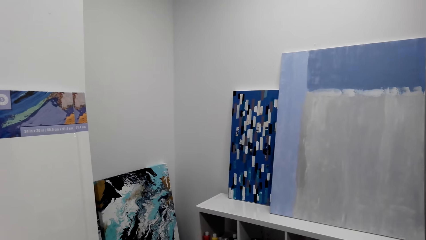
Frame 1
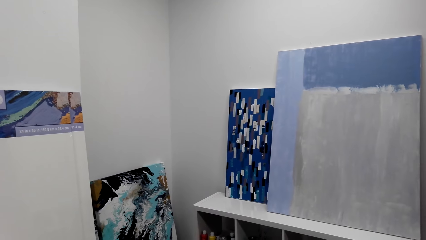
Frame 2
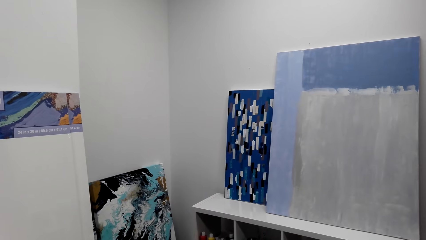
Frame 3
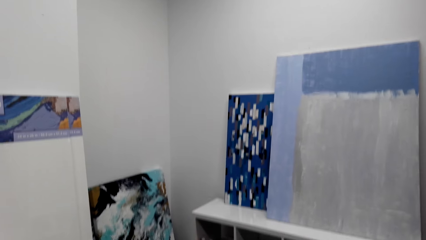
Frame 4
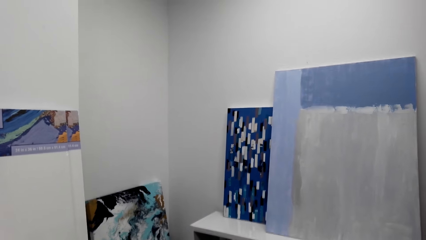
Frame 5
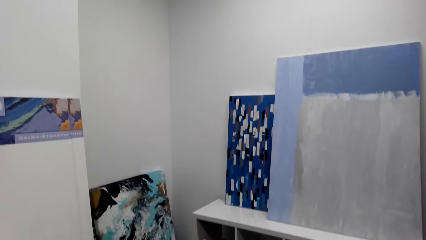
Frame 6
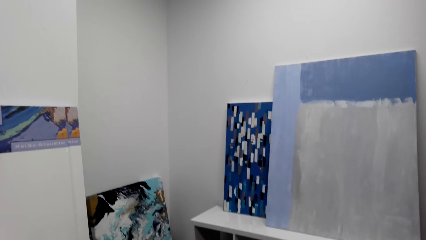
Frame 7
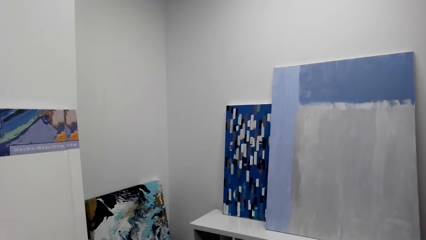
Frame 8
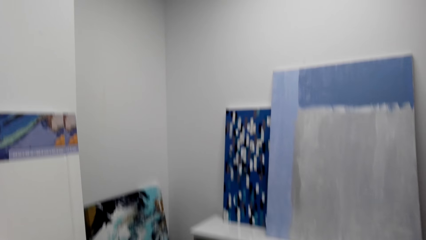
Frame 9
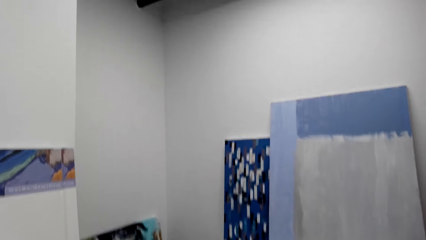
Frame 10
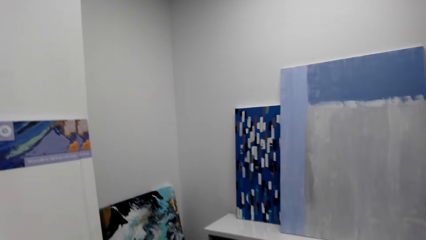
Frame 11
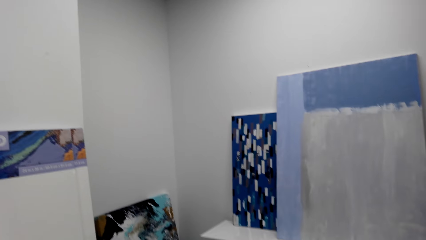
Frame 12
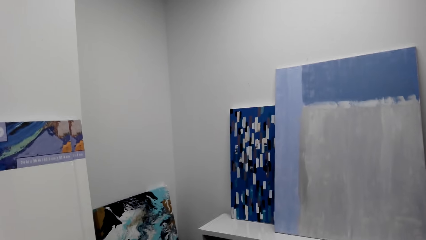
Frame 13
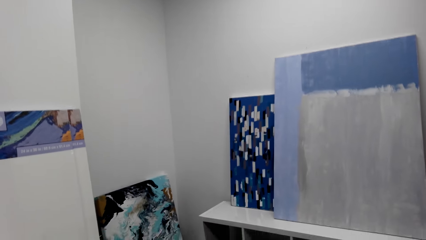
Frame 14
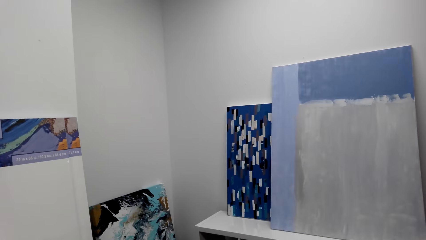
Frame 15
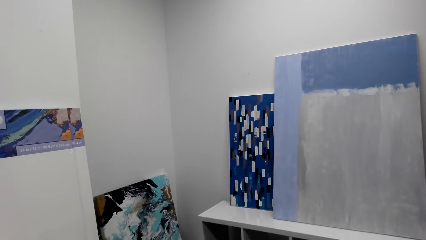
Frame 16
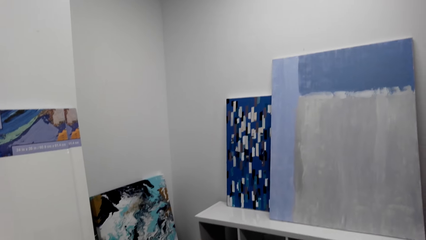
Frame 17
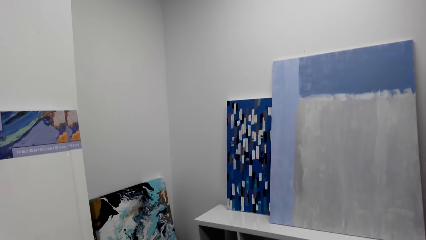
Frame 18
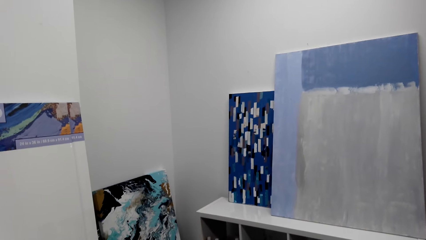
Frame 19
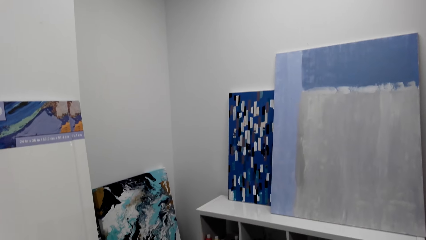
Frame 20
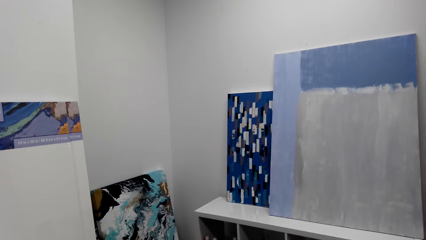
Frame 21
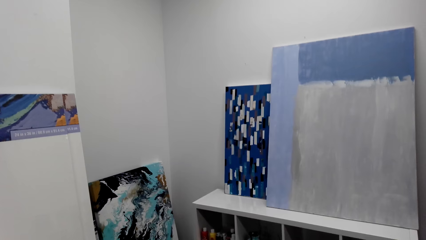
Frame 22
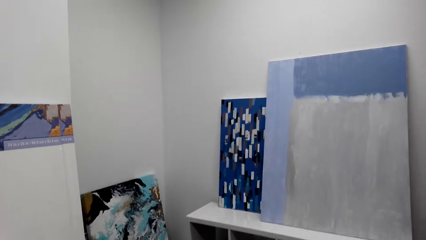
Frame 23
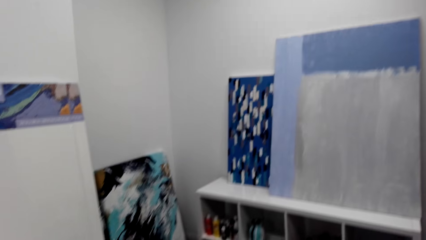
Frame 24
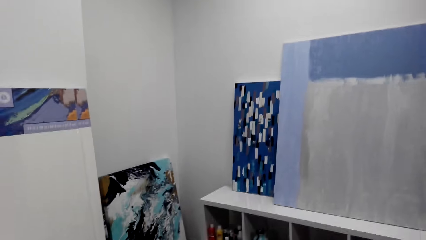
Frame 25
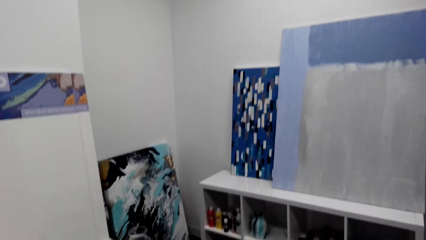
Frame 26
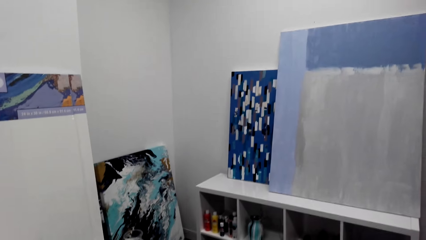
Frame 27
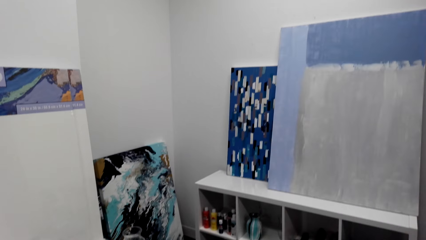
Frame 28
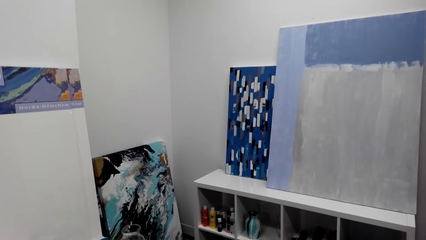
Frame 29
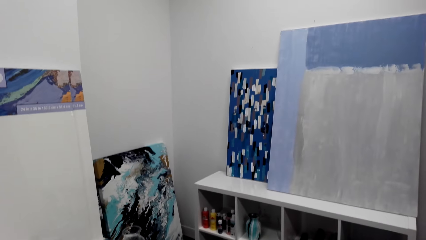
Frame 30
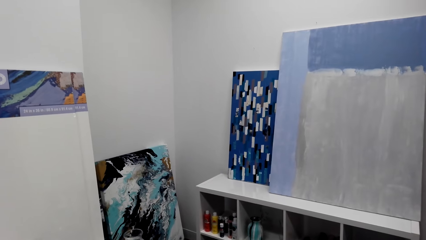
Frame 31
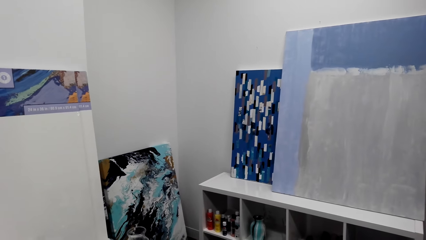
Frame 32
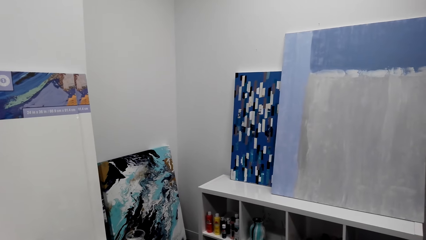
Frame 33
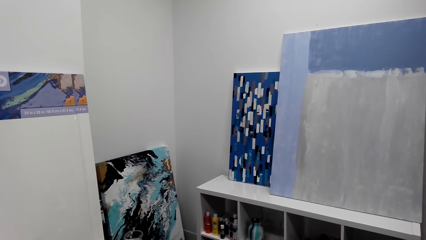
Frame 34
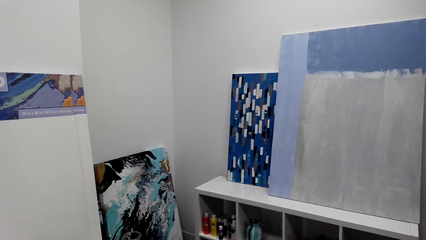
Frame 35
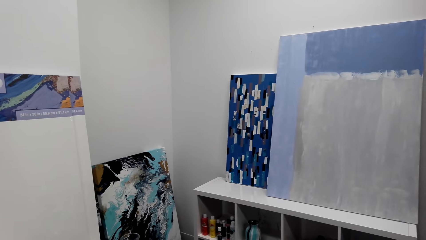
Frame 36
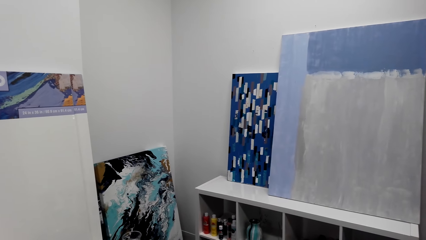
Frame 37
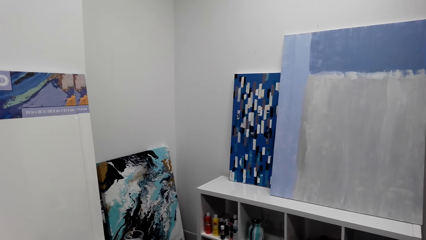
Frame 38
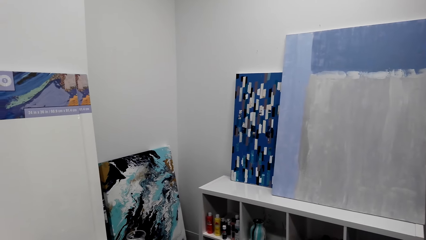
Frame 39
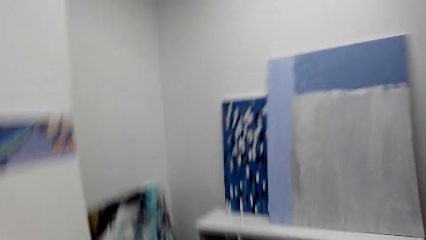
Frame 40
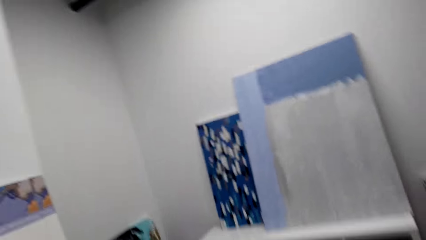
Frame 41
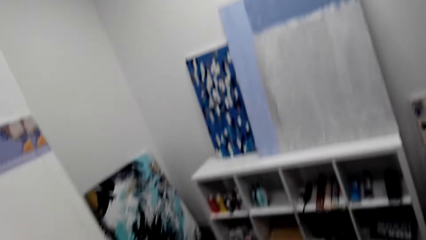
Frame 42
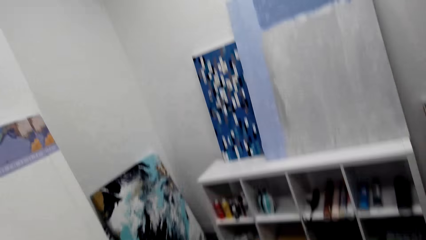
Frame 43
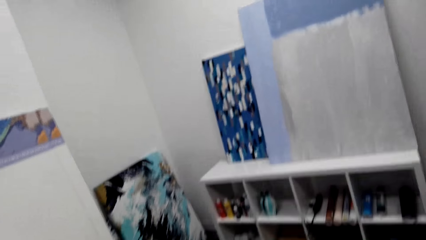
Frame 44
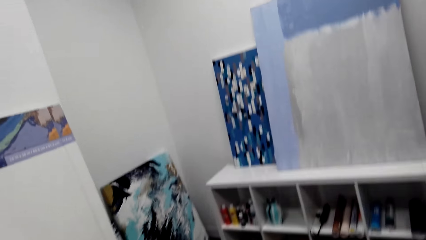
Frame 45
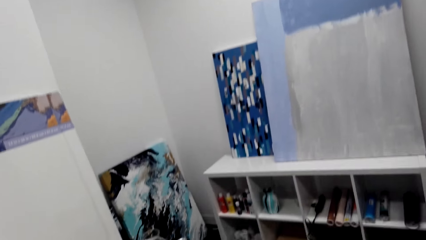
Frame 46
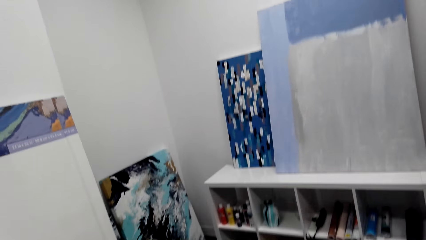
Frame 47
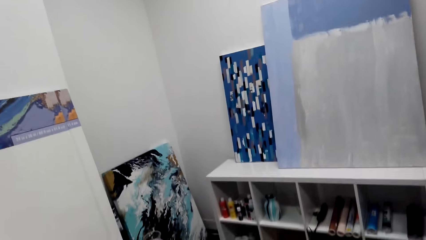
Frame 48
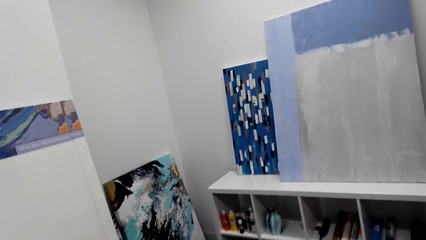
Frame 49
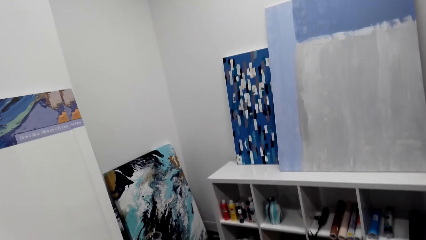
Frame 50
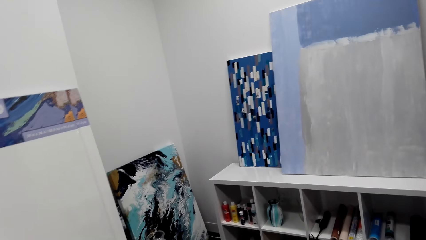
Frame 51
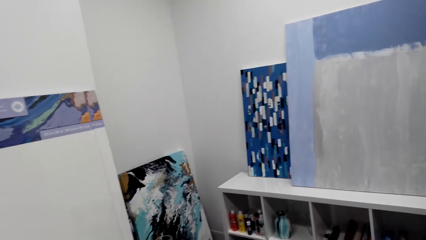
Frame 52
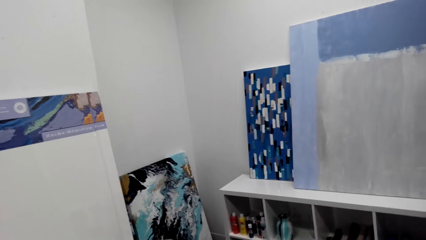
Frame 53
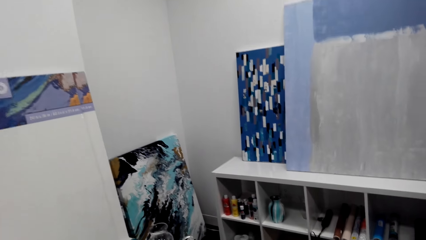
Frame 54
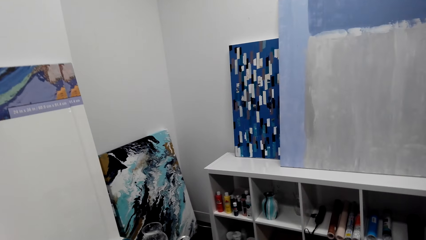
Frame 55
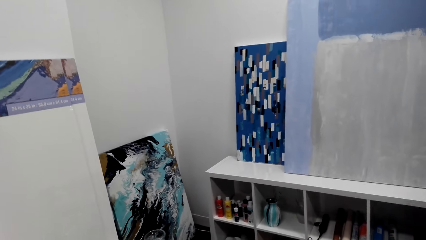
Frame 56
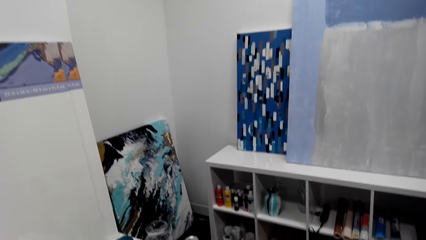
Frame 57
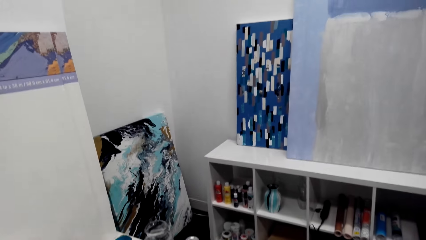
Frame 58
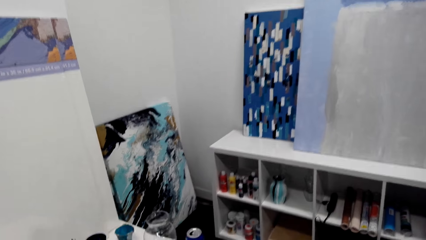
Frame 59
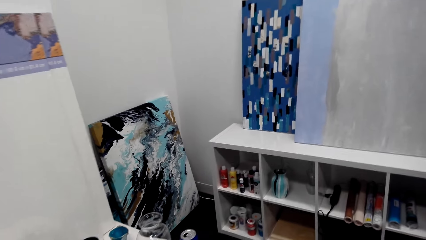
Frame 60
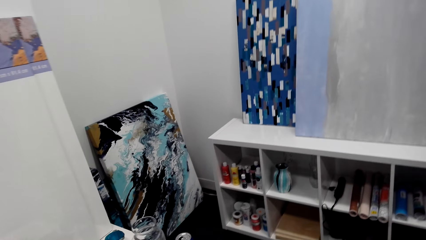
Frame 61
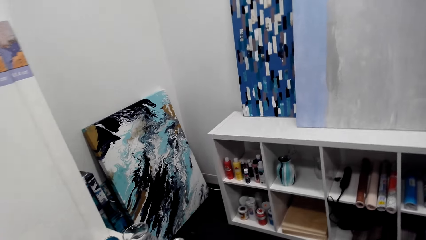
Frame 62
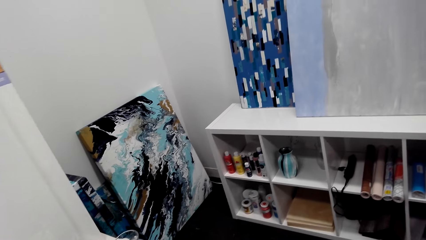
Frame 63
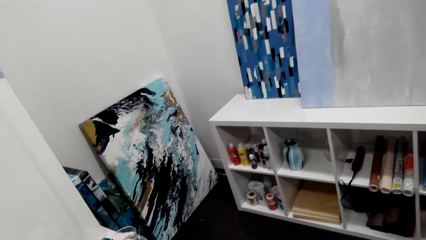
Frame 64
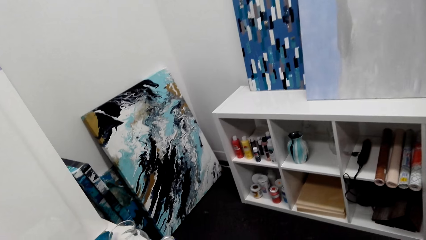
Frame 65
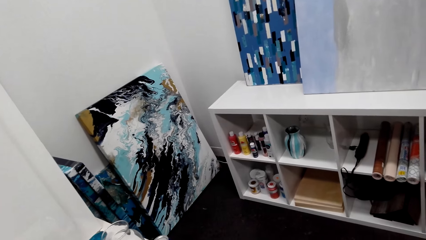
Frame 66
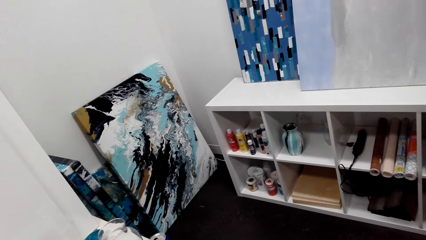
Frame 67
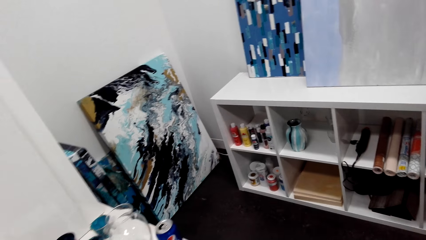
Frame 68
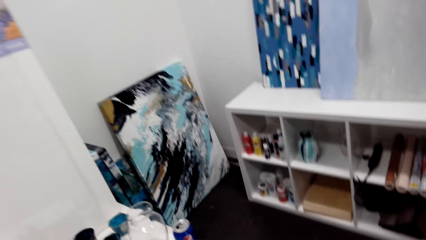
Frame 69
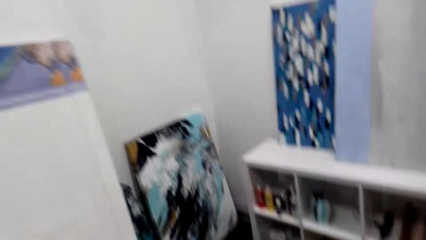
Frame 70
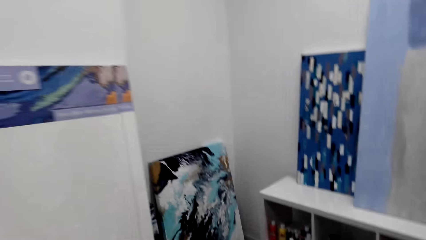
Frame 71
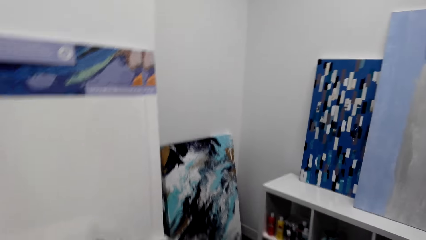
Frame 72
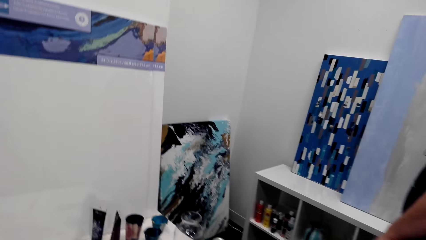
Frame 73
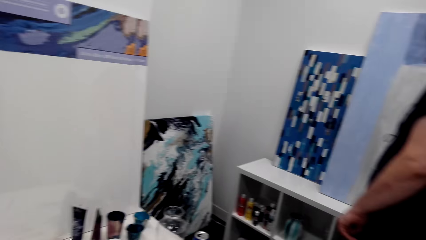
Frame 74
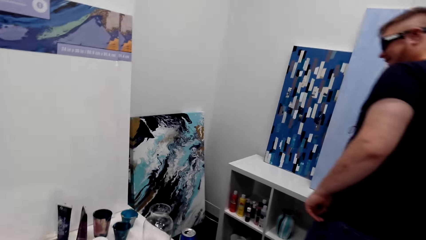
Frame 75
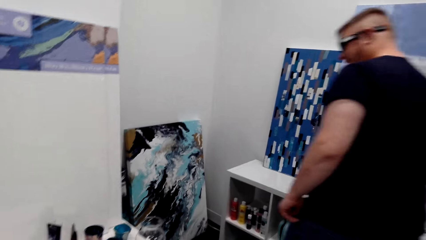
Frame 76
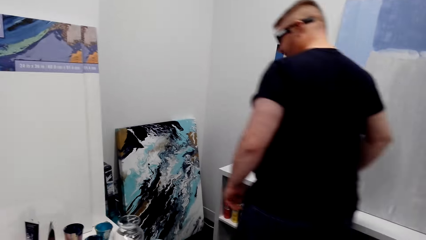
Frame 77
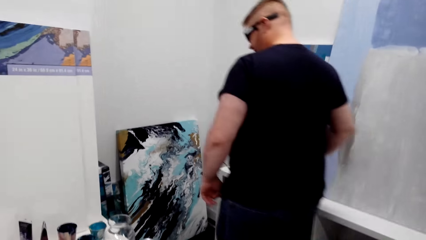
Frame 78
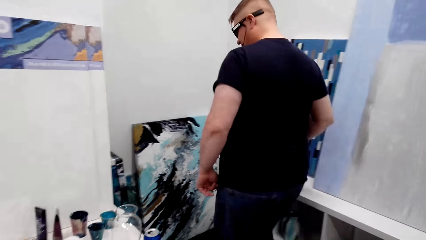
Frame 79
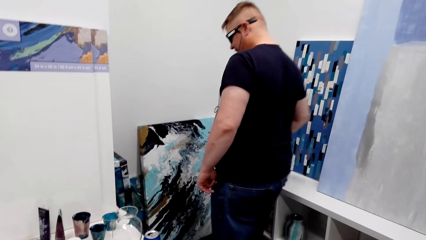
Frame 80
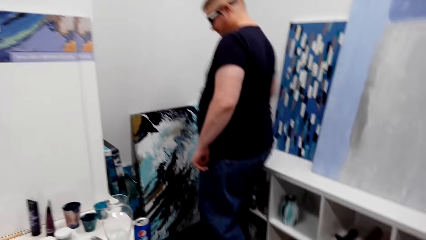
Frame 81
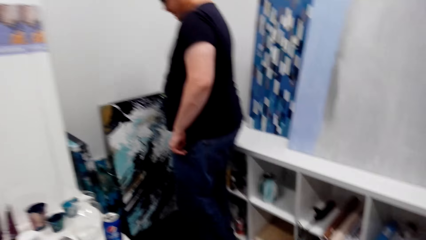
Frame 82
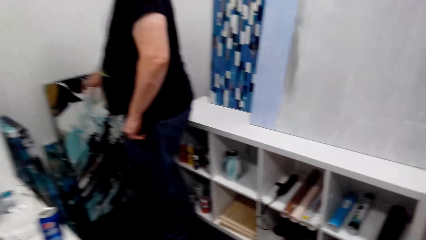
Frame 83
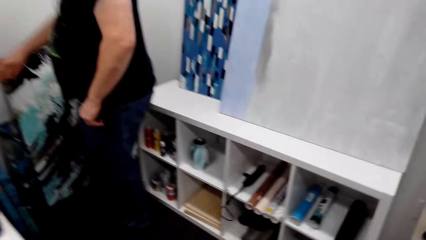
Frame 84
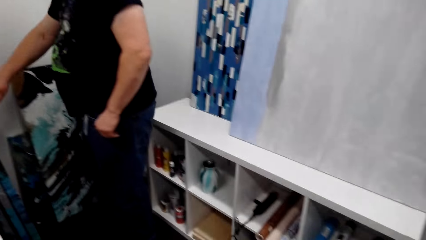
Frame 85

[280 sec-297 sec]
The man speaks to the camera wearer. Another man speaks to the camera wearer. The camera wearer laughs. A man walks toward the paints.
